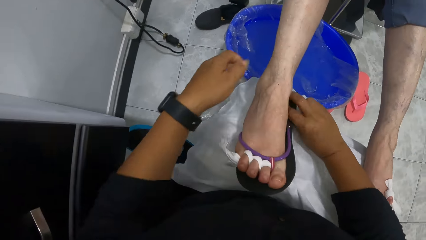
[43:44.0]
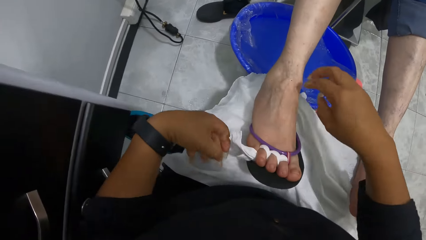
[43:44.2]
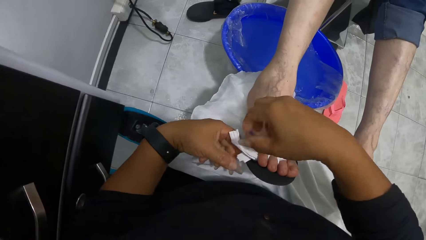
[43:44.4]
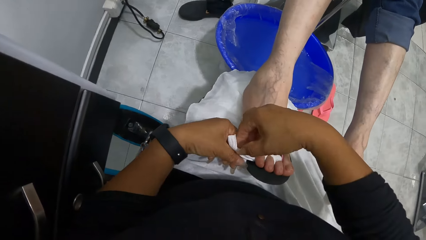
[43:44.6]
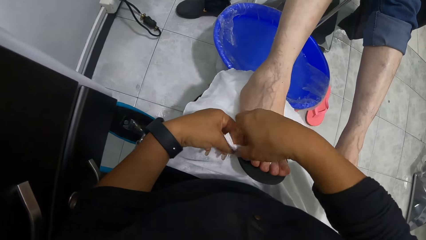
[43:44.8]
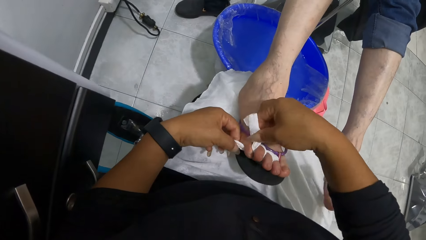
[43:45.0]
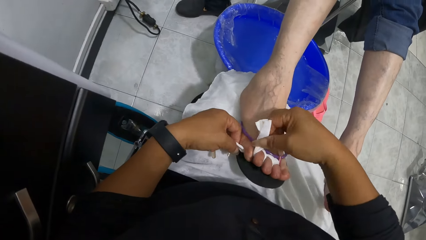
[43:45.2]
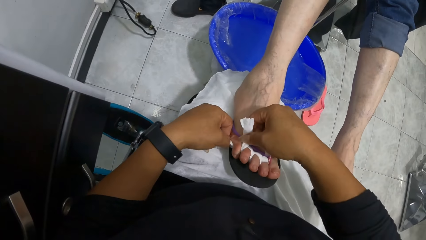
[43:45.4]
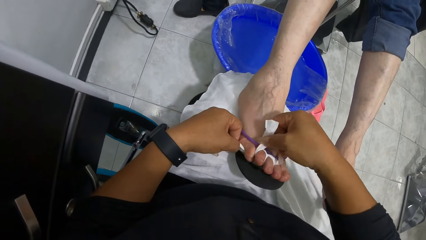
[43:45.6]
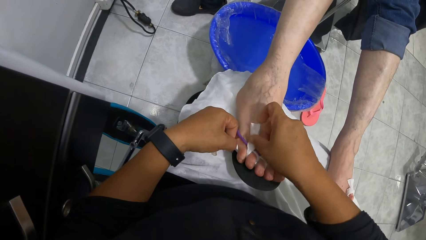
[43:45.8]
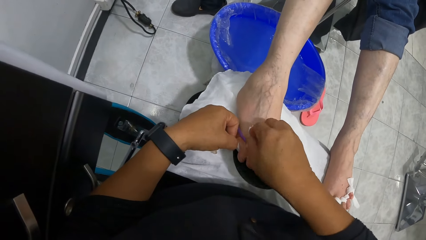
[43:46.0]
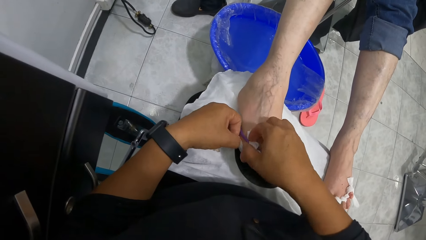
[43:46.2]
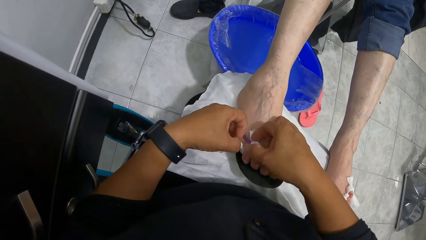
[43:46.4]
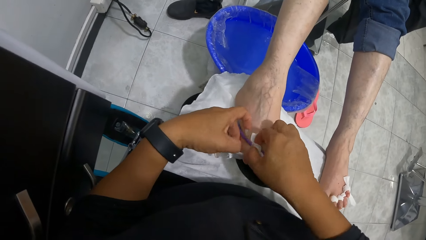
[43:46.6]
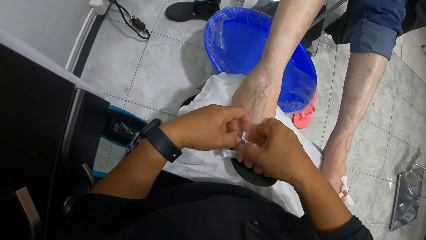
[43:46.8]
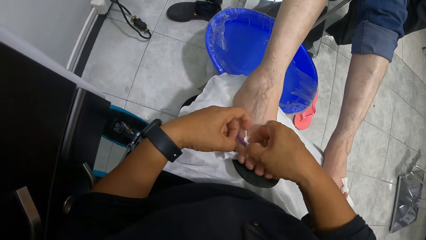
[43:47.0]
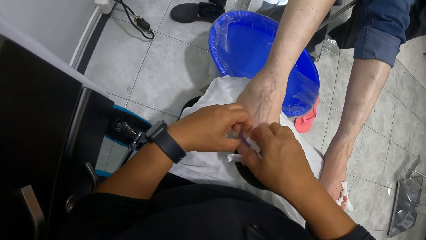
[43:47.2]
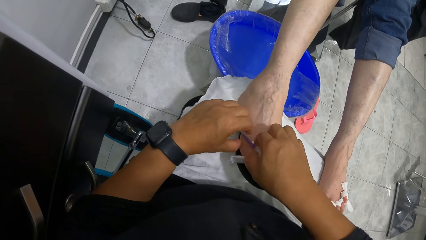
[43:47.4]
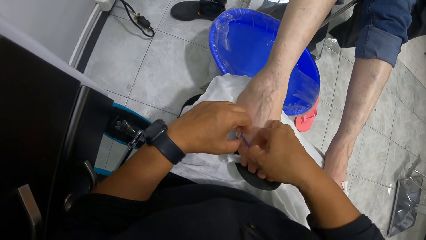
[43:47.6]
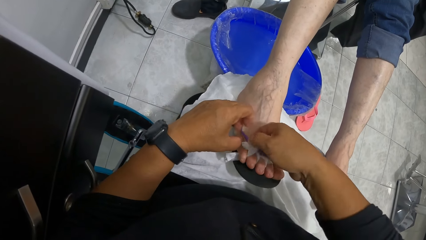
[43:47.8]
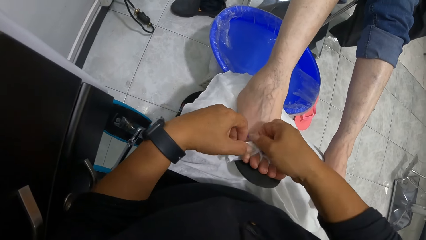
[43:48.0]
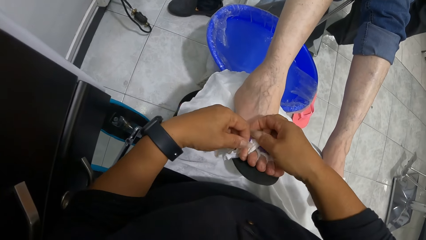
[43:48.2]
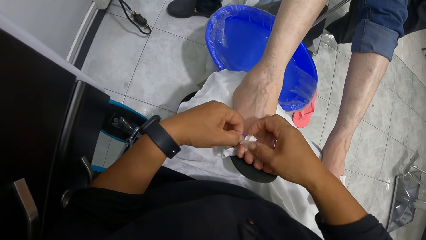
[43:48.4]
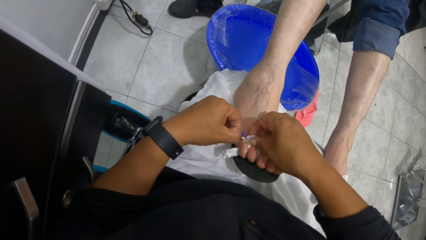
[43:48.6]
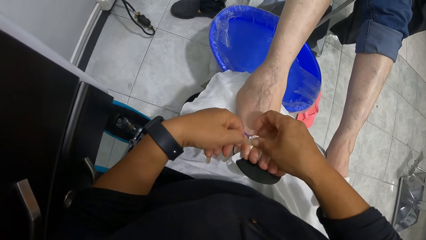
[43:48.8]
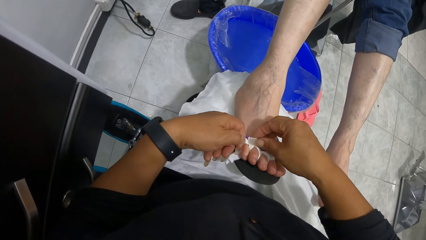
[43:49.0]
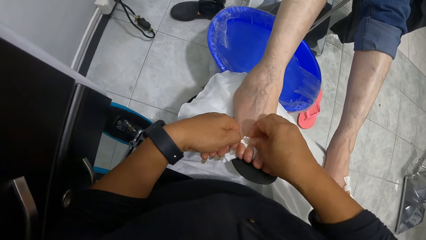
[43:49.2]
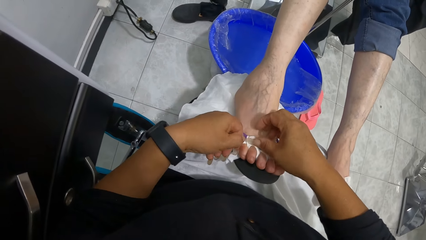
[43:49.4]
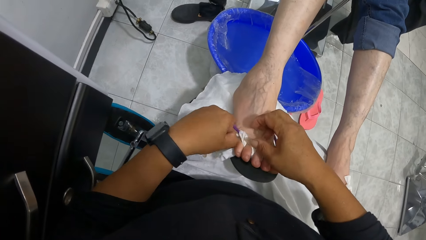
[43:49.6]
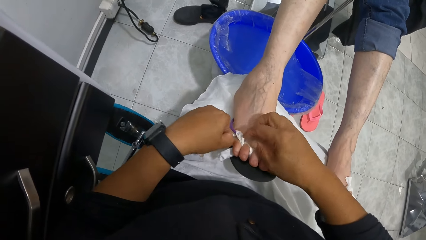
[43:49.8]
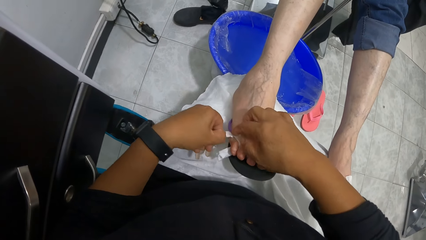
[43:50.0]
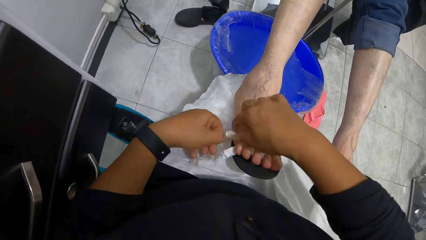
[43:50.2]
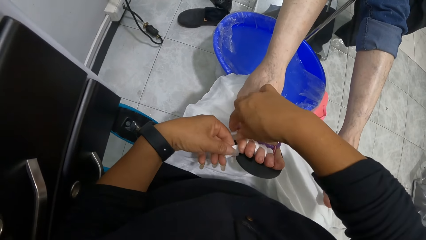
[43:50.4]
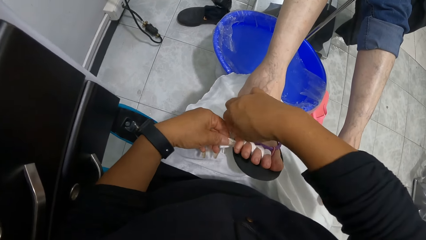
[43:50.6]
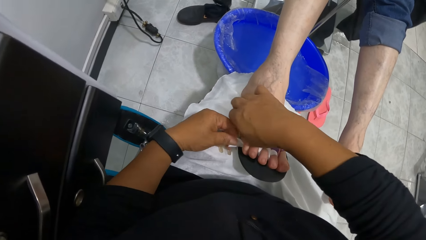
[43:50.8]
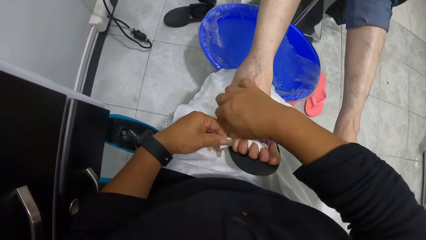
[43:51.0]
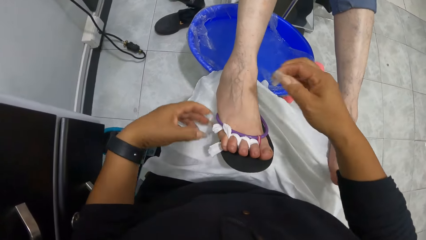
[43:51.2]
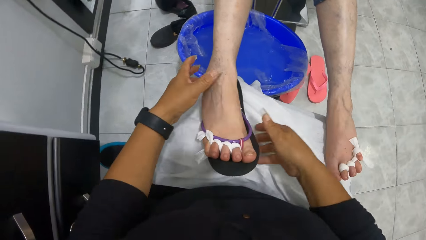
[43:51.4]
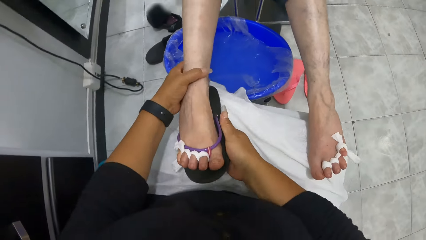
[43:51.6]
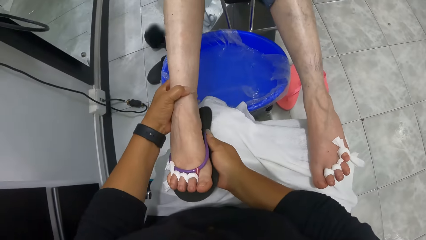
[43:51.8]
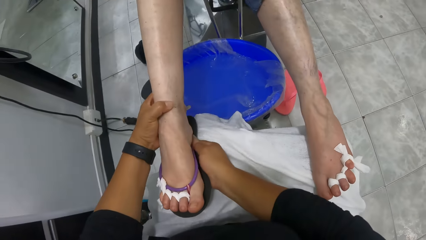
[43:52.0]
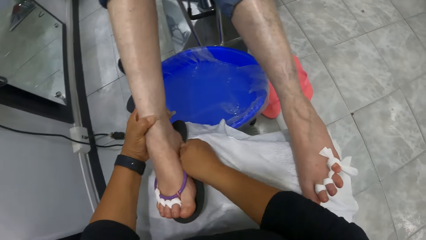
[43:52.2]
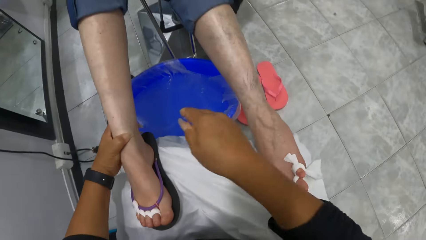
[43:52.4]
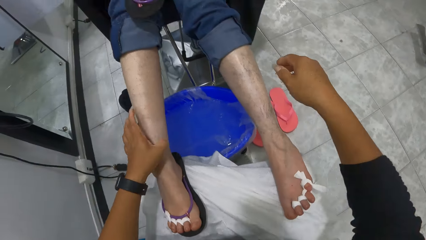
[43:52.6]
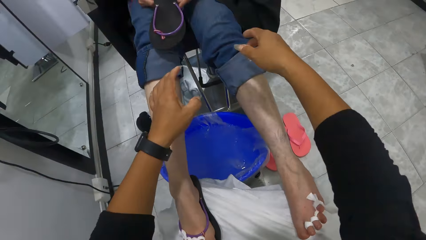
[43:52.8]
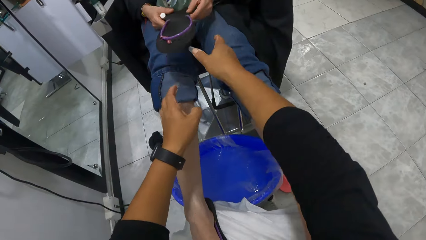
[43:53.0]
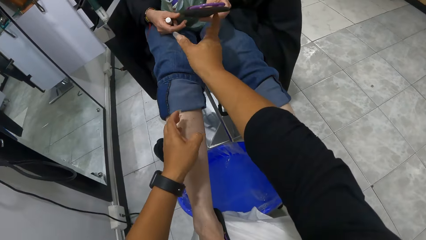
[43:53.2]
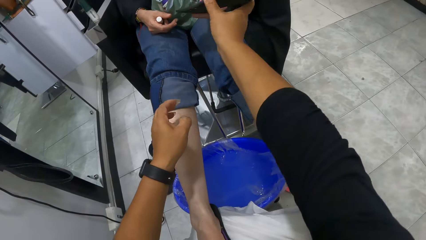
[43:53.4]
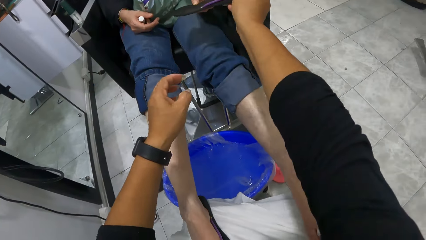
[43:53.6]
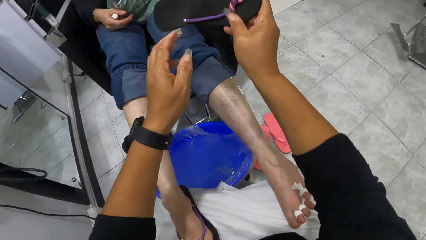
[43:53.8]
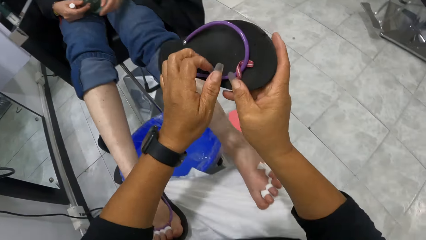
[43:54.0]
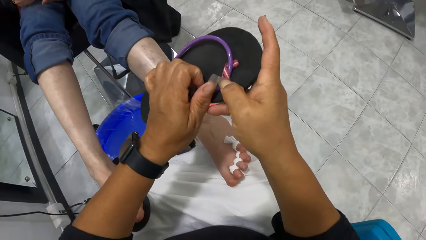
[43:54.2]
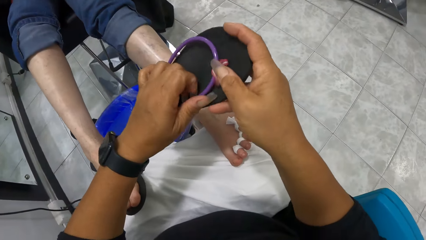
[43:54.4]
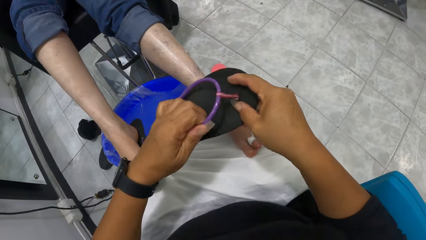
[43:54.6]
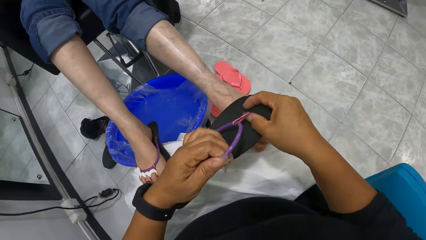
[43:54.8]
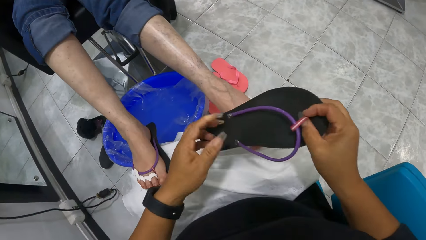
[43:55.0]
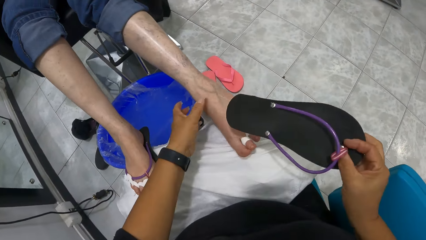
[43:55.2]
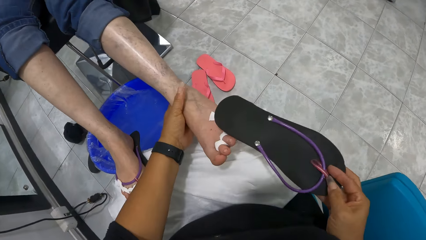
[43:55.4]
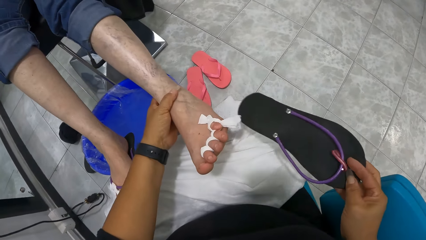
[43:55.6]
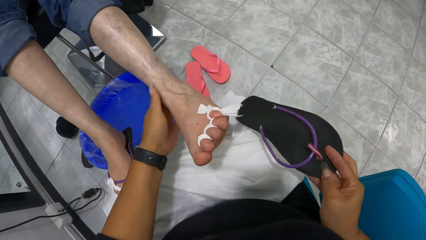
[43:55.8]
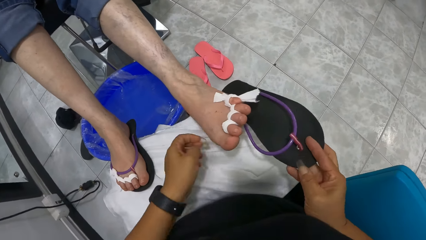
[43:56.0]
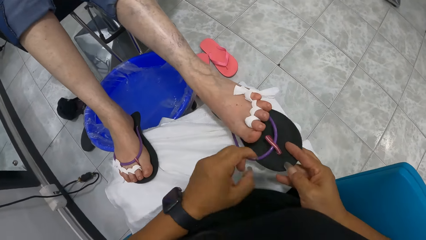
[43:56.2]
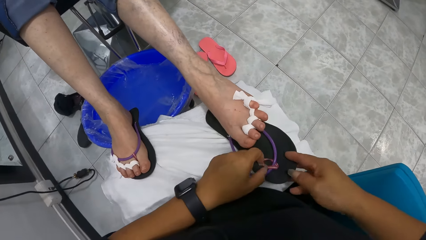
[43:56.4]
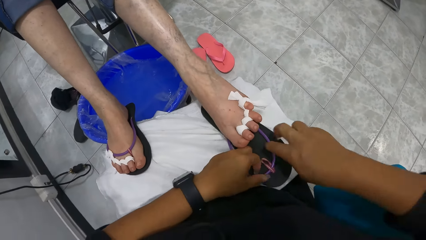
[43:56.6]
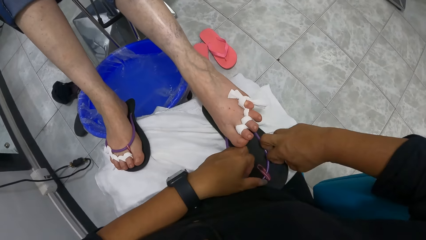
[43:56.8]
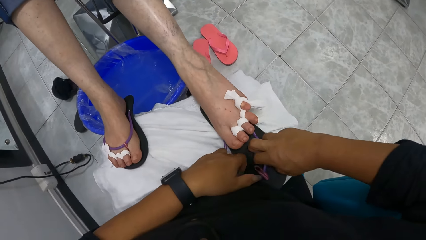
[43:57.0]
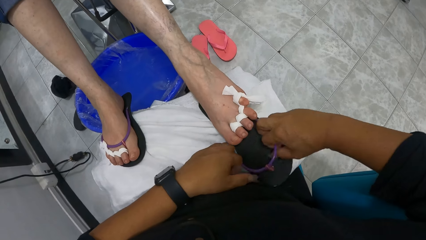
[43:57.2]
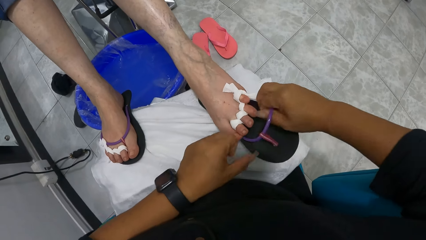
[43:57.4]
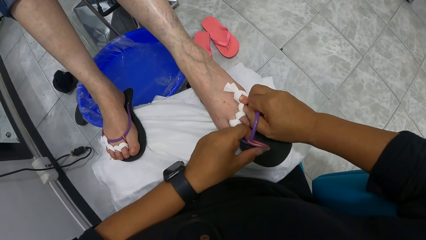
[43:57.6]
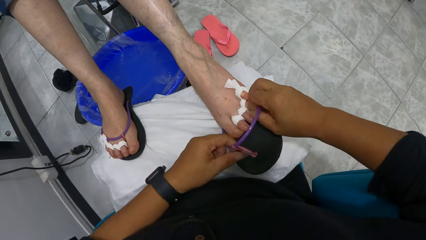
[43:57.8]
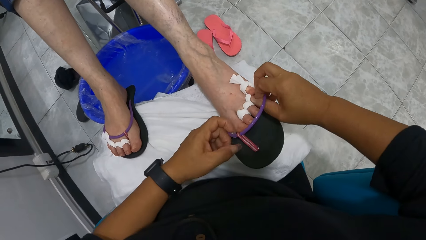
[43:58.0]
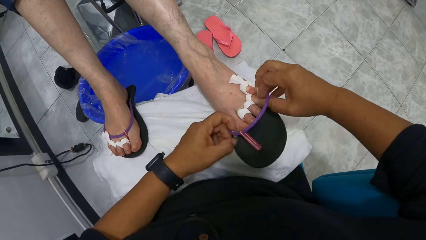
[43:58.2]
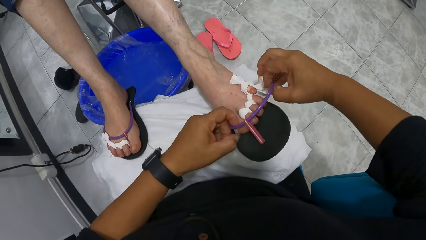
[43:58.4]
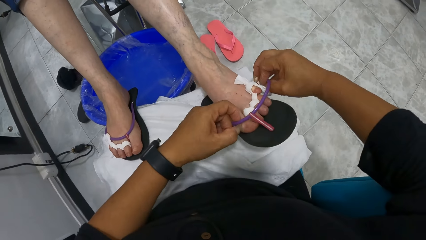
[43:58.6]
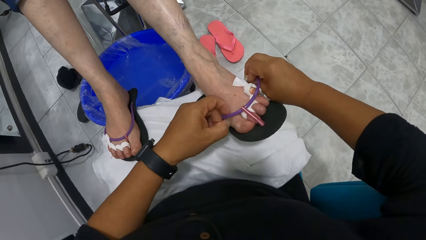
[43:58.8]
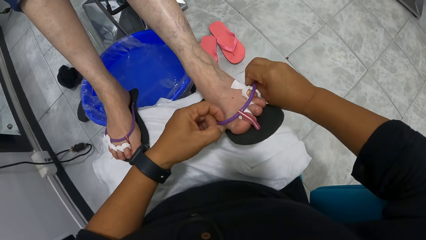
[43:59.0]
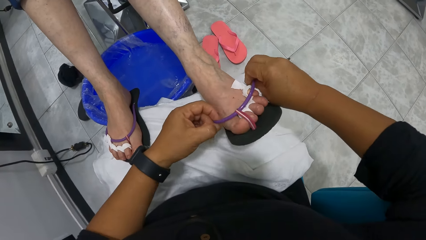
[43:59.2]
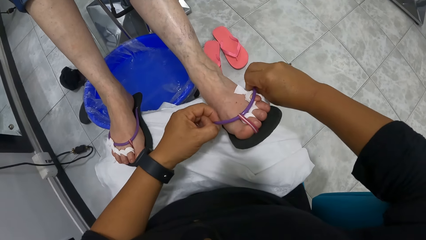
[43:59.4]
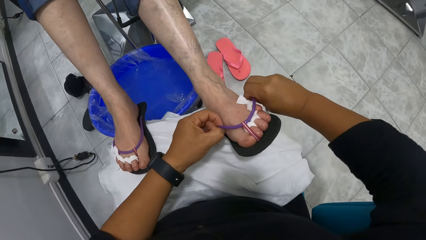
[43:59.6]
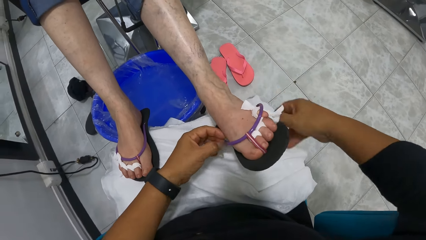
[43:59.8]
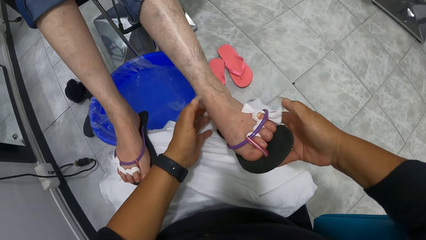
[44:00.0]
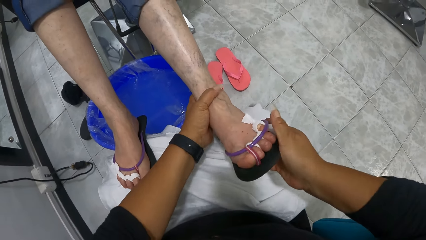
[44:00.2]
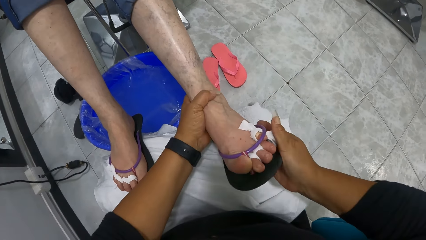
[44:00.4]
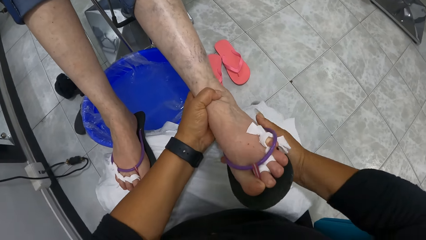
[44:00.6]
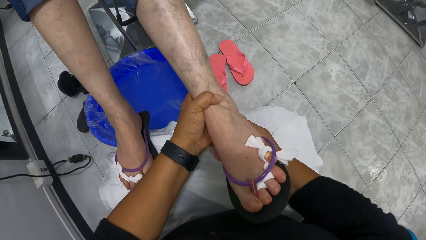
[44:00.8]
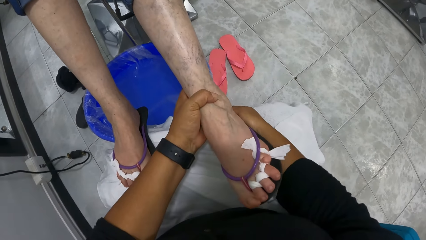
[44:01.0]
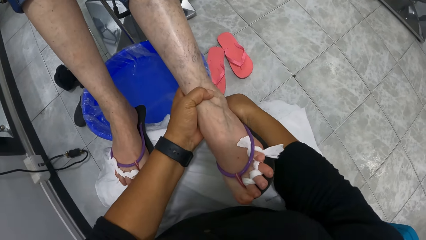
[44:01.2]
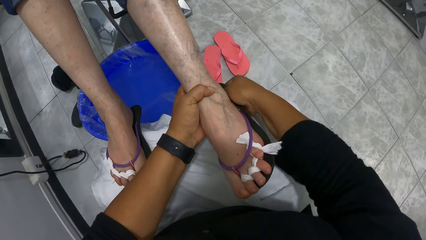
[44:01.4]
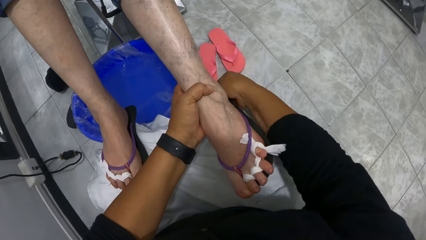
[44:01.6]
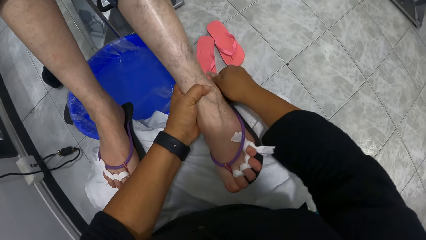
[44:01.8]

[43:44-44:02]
The camera wearer wraps the piece of cloth in the right foot of the woman to the slippers with both hands. The woman hands the slippers in her hands to the camera wearer. The camera wearer collects the slippers from the woman with her right hand. She holds the slippers with both hands. She lifts the left foot of the woman with her left hand and adjusts the slippers with both hands. She wears the slippers in her hands on the right foot of the woman.
